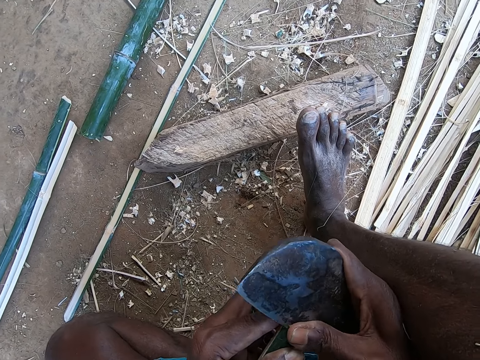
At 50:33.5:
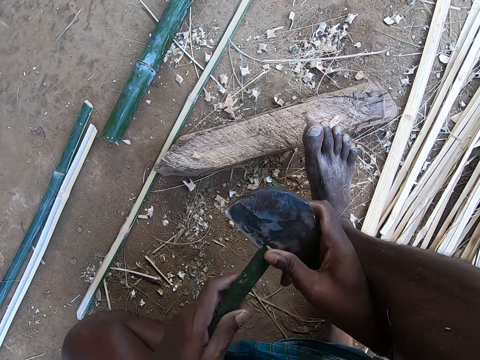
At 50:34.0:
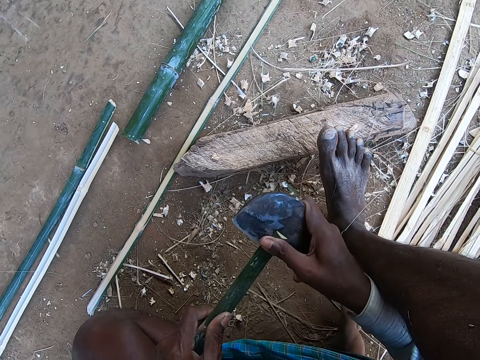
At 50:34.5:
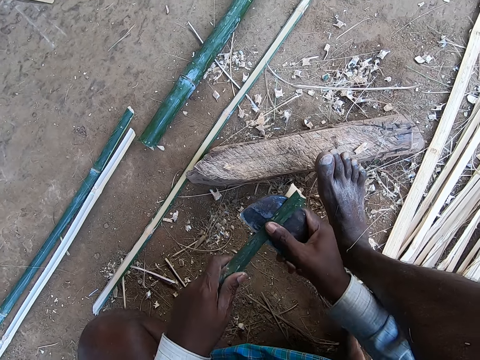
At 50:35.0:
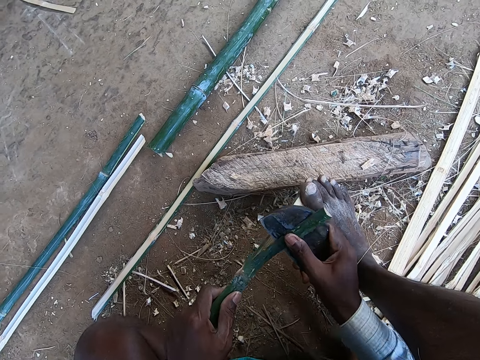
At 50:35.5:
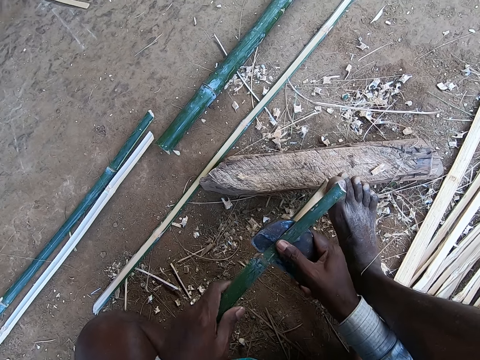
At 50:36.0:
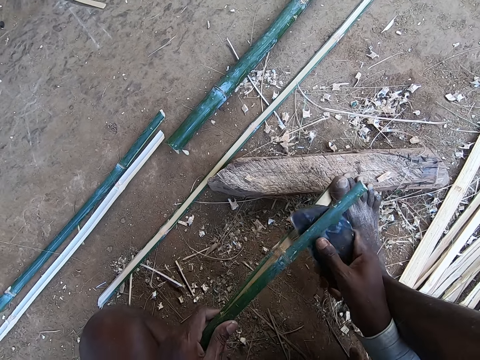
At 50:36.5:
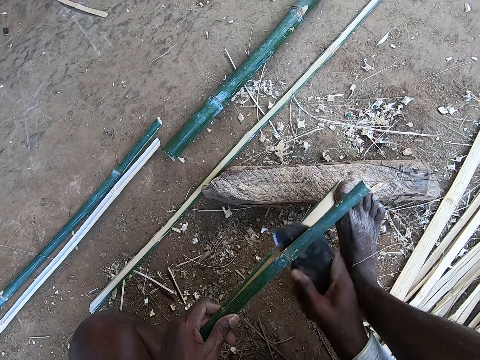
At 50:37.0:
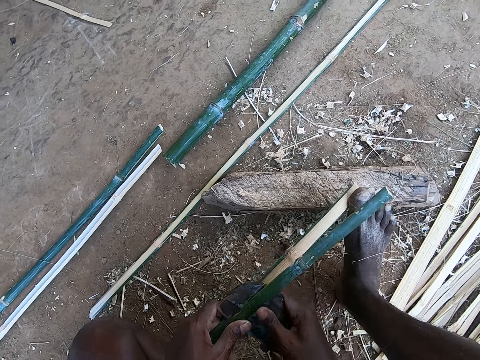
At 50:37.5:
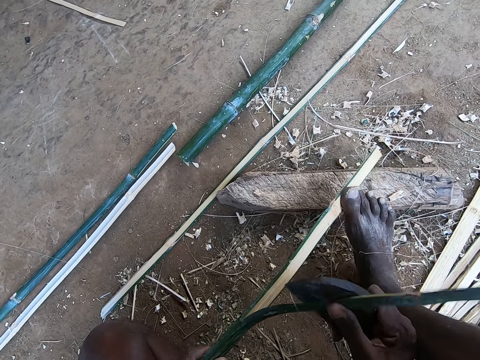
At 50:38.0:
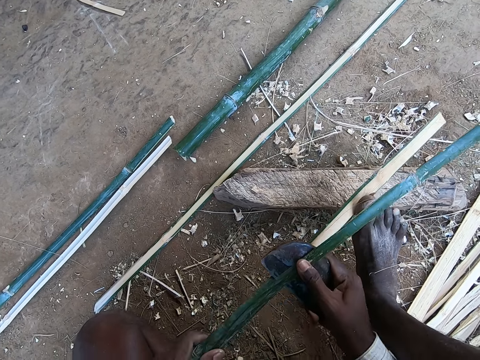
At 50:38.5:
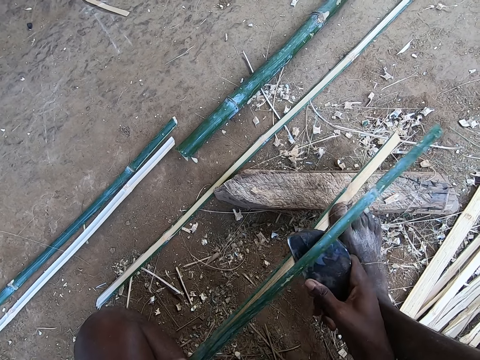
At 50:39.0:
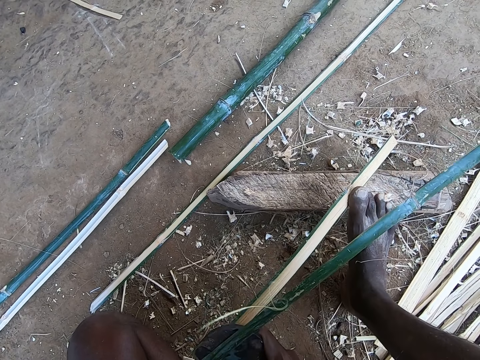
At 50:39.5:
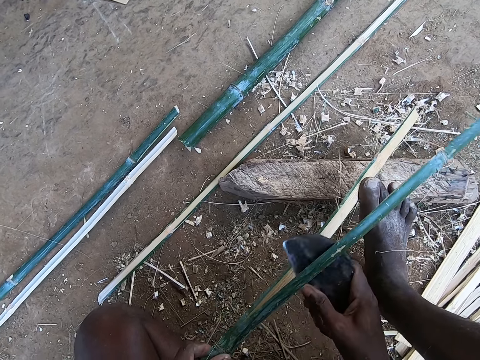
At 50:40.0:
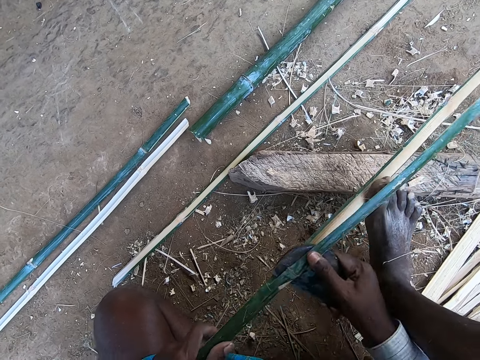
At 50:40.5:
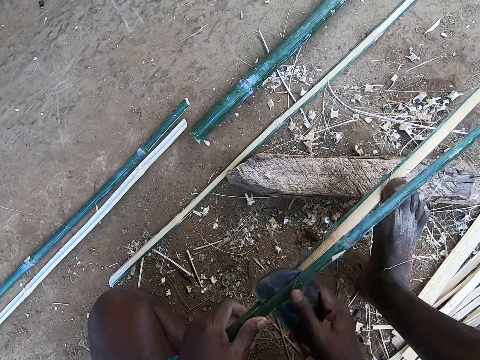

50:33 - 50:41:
The camera wearer splits the bamboo in his left hand into halves with the kukri in his right hand. He steps on the stick with the right leg. He cuts the stick into pieces.

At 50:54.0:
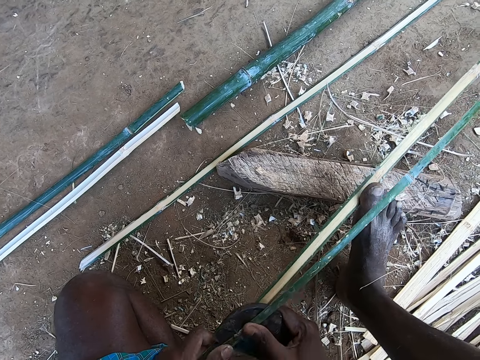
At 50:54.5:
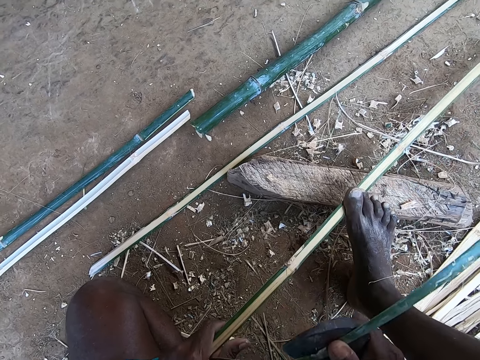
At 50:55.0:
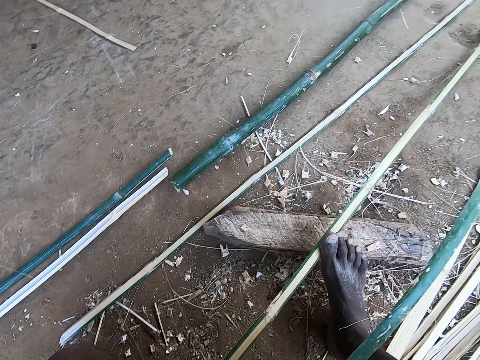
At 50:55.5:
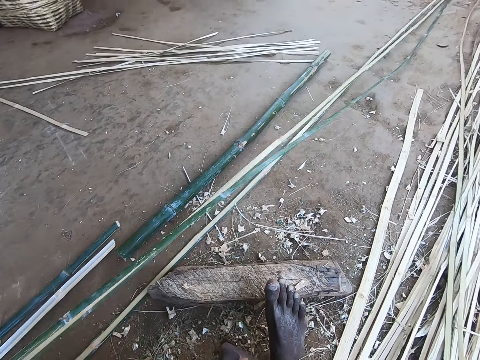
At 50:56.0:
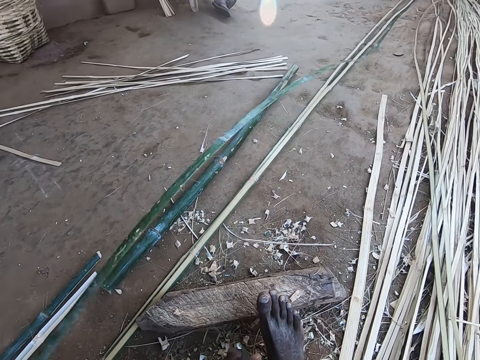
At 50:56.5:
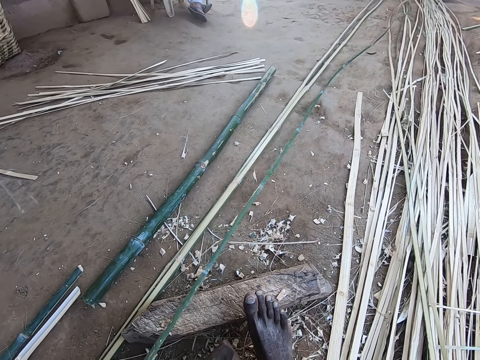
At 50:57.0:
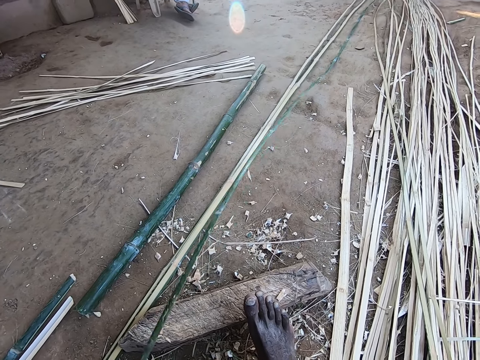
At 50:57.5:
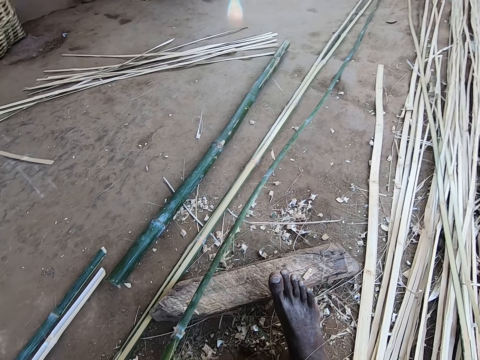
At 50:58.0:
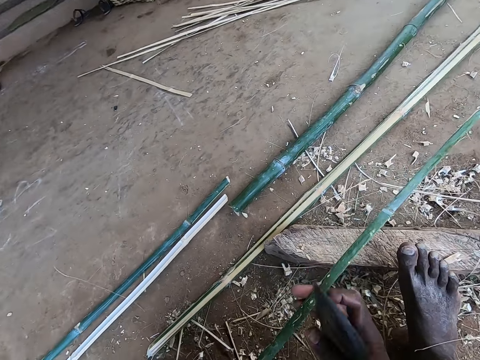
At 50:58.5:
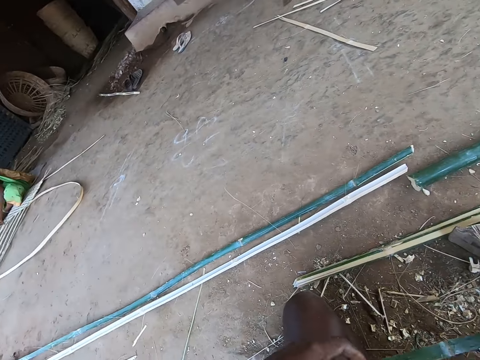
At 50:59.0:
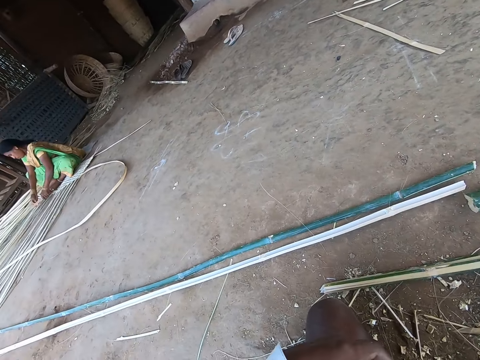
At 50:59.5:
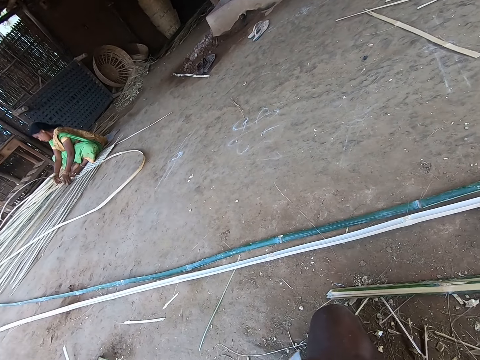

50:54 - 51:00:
The camera wearer places the bamboo halves on the floor with his left hand. He holds the stick. He pulls a bamboo with his hands. He peels the stick with the knife. A woman weaves bamboo strips with her hands.

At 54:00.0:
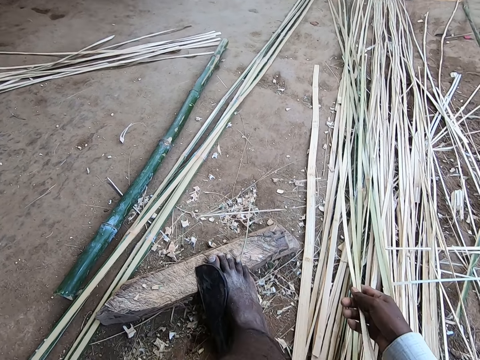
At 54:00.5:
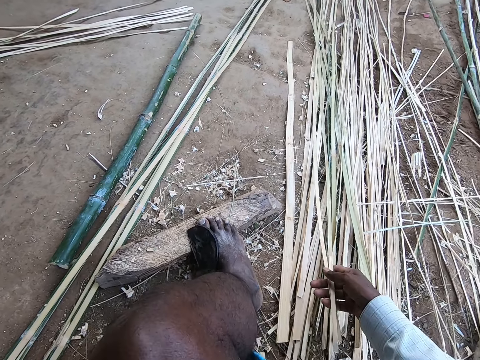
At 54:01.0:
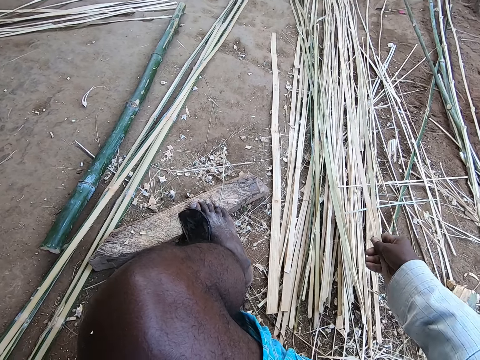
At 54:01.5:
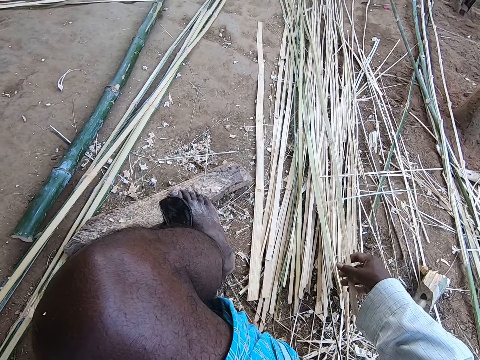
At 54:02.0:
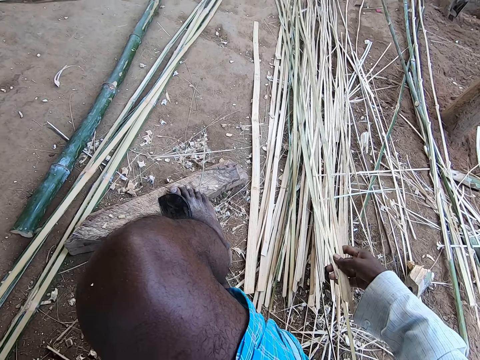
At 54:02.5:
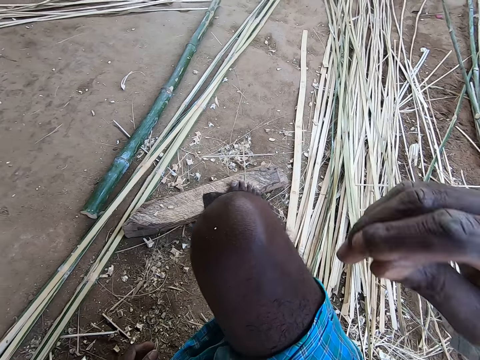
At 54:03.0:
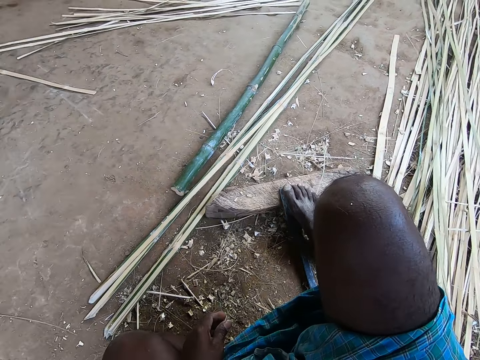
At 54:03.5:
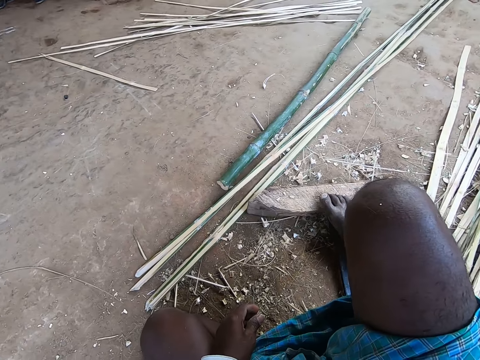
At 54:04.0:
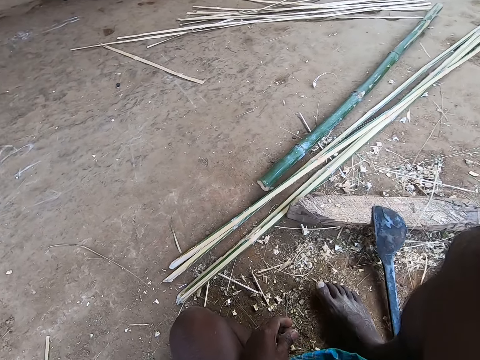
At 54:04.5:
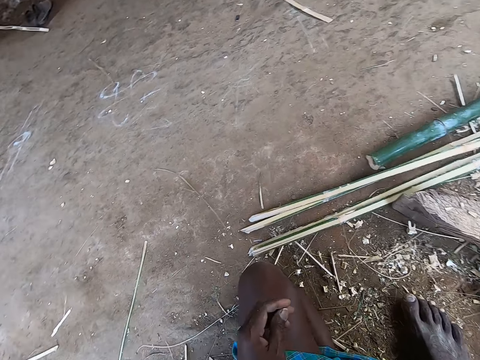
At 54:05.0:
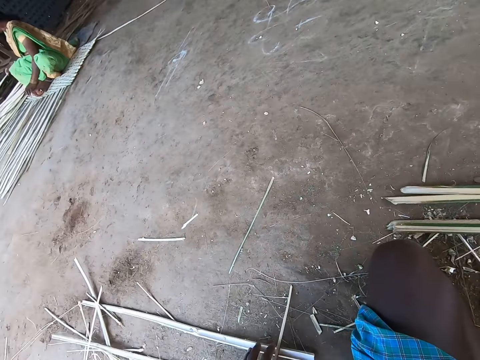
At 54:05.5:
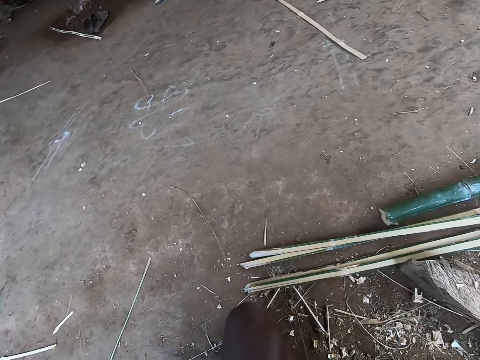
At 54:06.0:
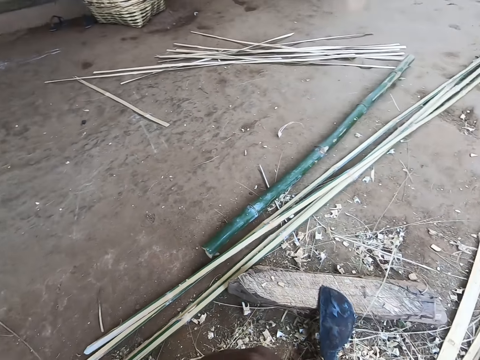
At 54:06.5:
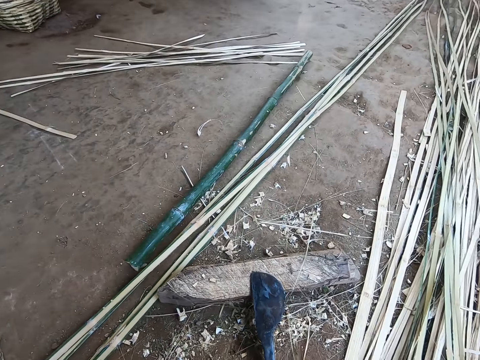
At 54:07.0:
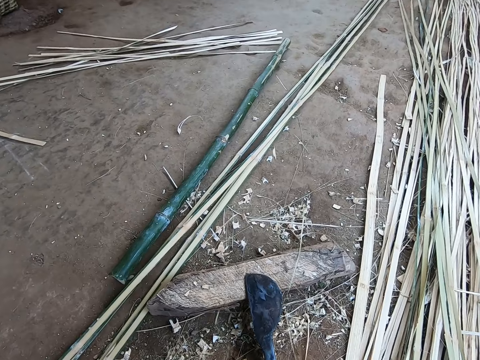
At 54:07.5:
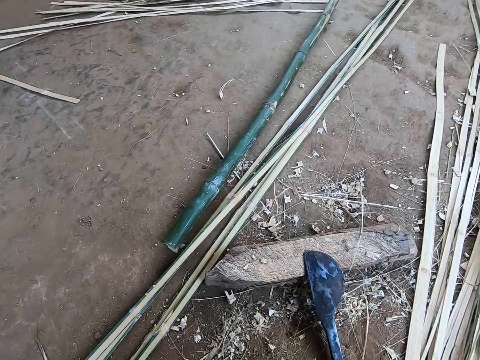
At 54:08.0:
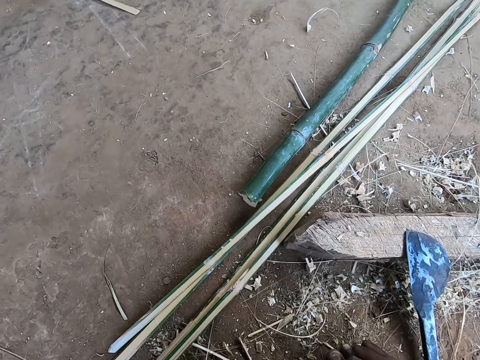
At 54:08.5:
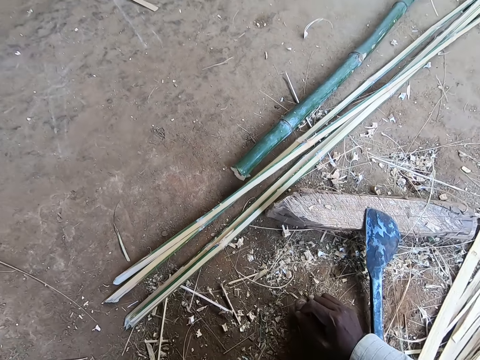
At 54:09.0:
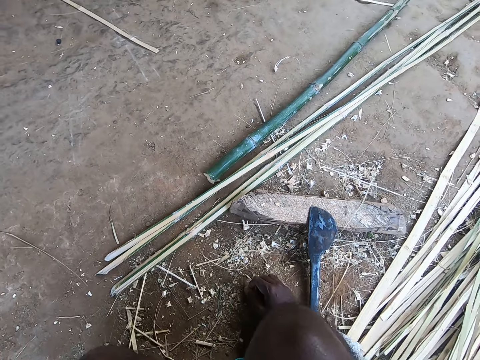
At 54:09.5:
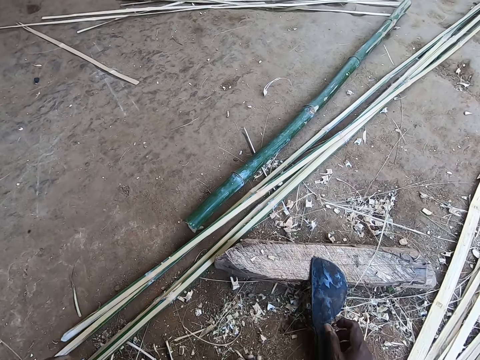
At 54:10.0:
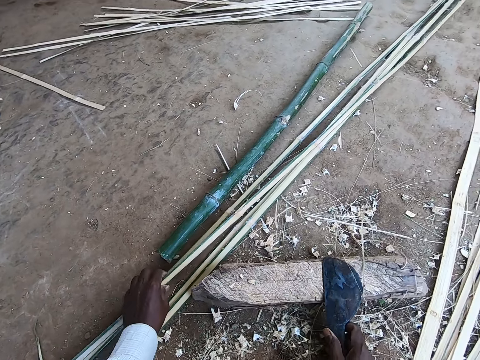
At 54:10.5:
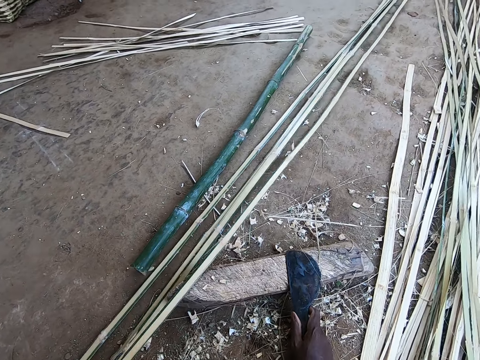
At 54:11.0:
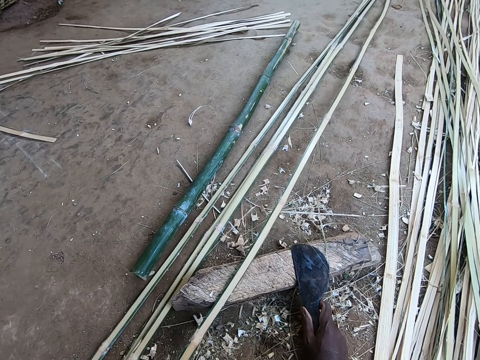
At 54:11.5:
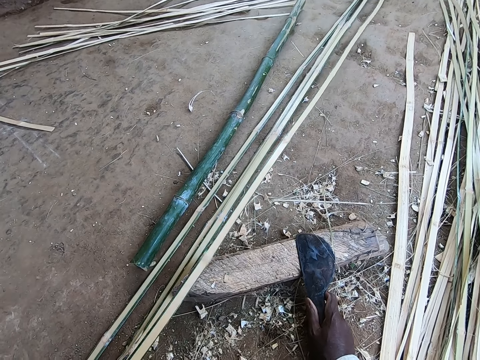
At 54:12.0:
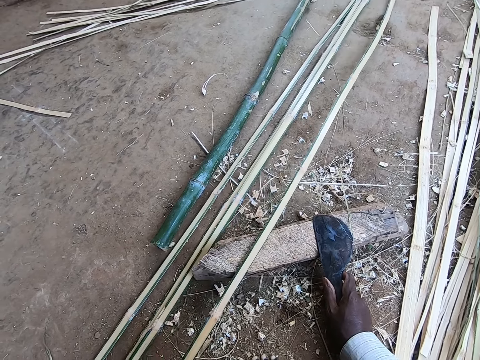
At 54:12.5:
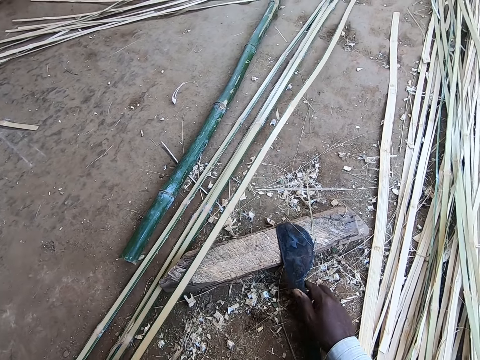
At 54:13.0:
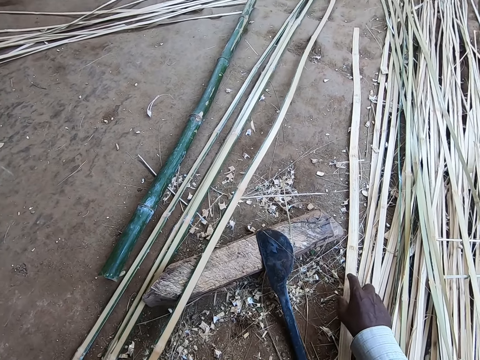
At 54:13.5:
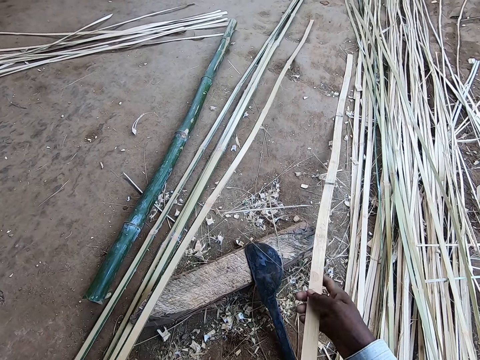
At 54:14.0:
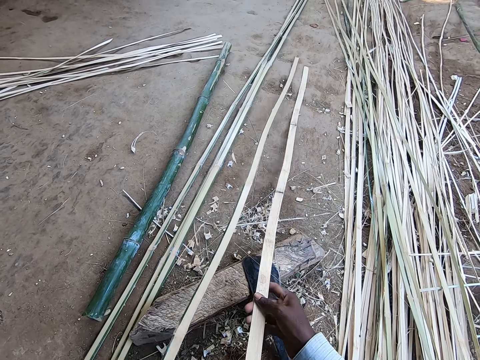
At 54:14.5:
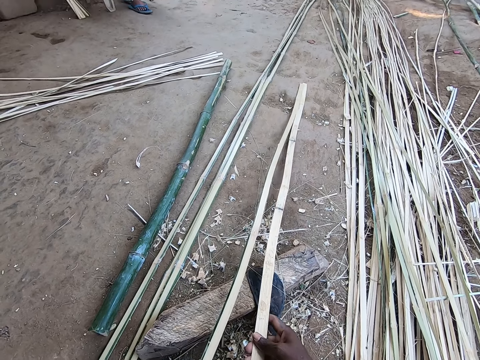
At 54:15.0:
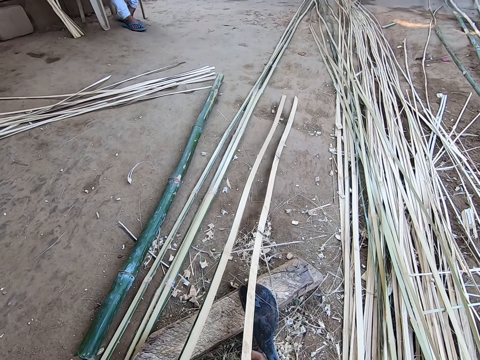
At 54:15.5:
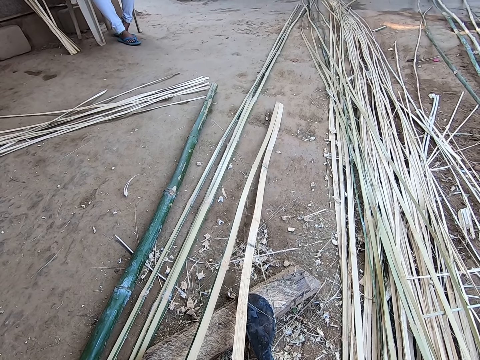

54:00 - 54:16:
The camera wearer drops the bamboo halves on the floor with his right hand. He lifts the hand. He looks at the ground. He picks the knife. He holds the kukri on the piece of wood on the floor with his right hand. He picks a bamboo or stick from the floor with his left hand. He puts the stick on the wood. He picks a bamboo from the floor with his right hand. He holds the pieces of sticks. He places the bamboos in his hands side by side.
